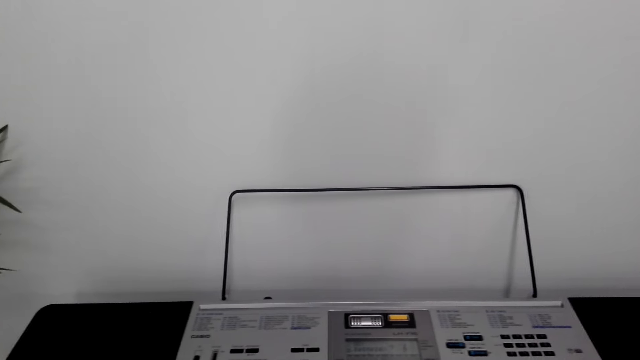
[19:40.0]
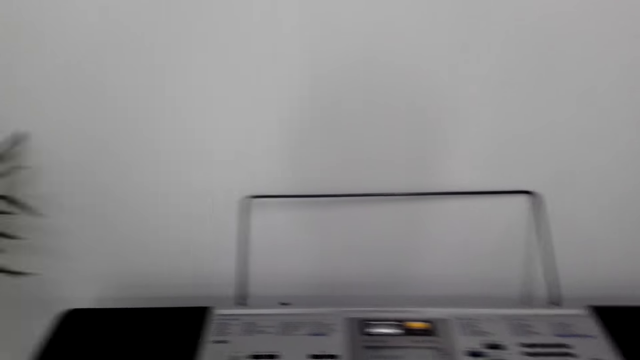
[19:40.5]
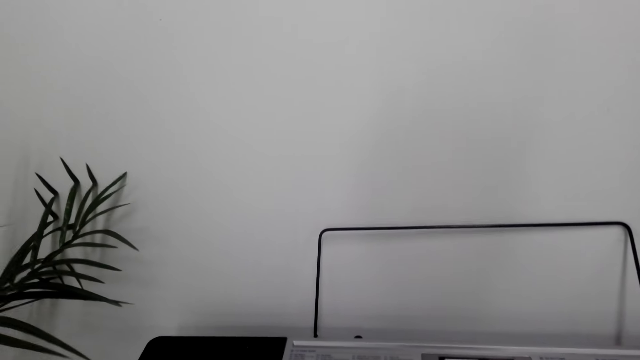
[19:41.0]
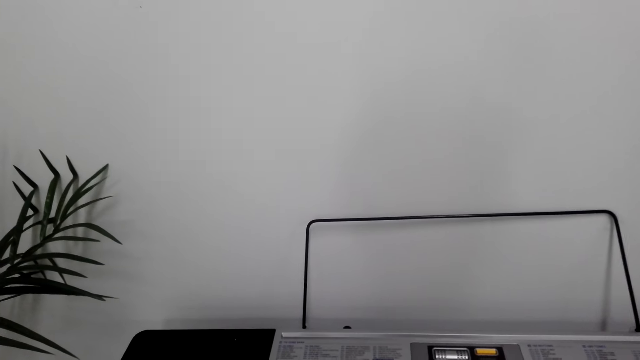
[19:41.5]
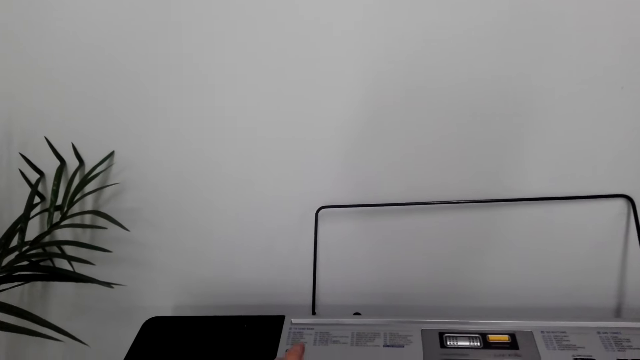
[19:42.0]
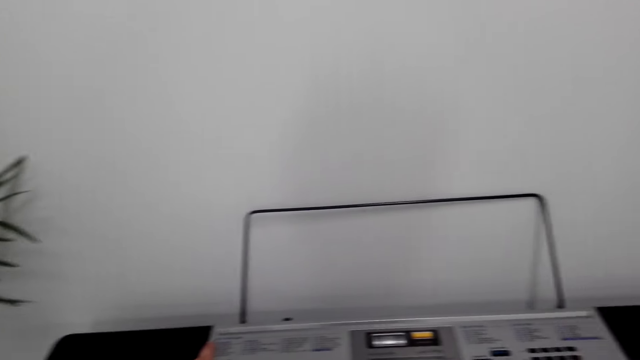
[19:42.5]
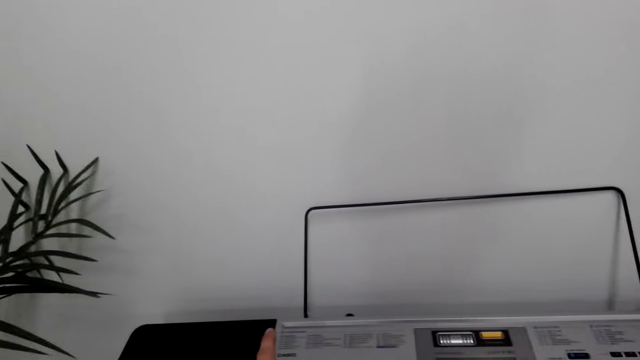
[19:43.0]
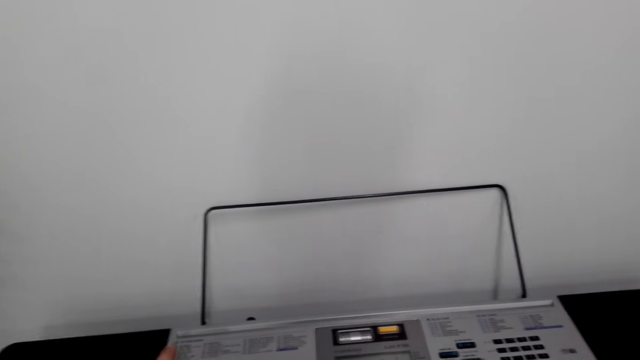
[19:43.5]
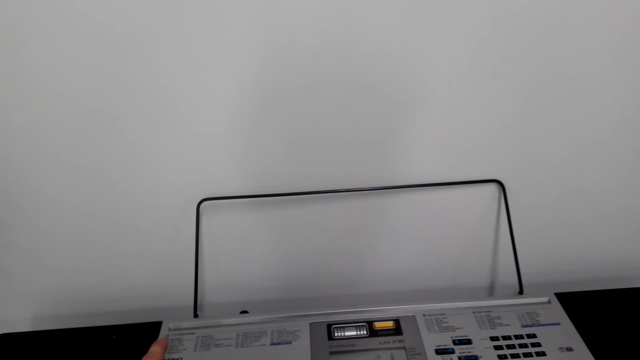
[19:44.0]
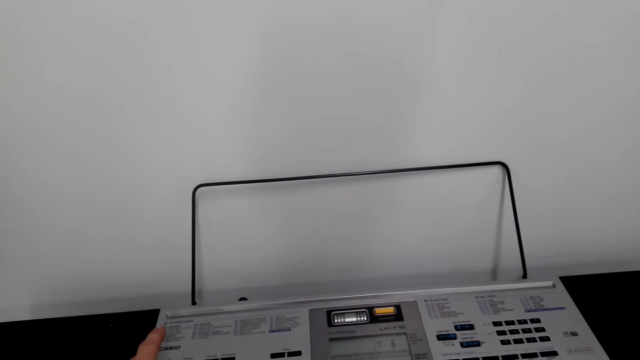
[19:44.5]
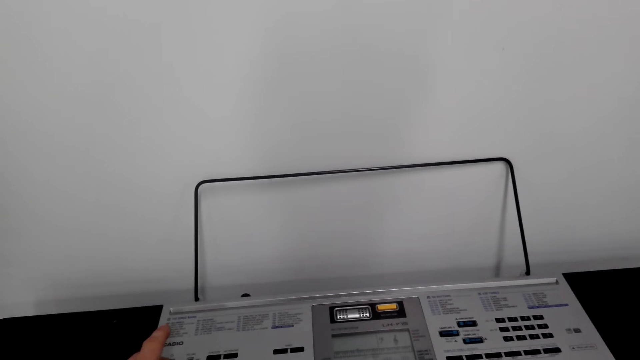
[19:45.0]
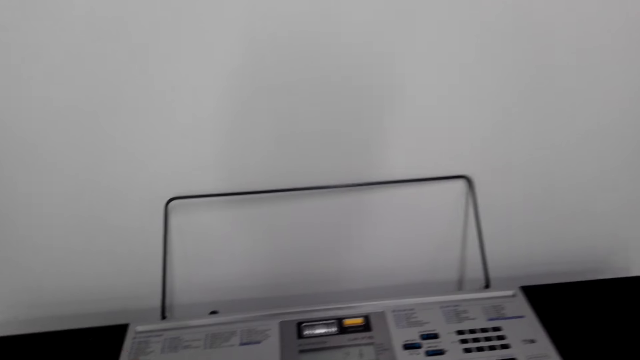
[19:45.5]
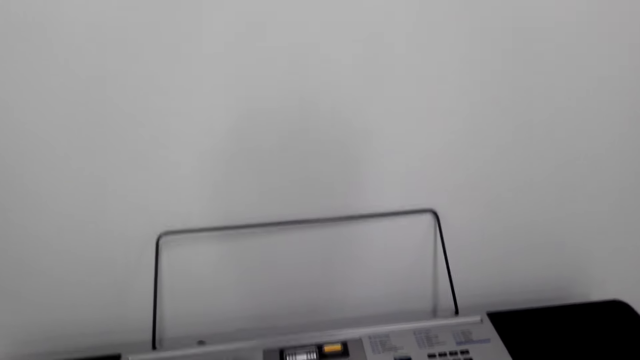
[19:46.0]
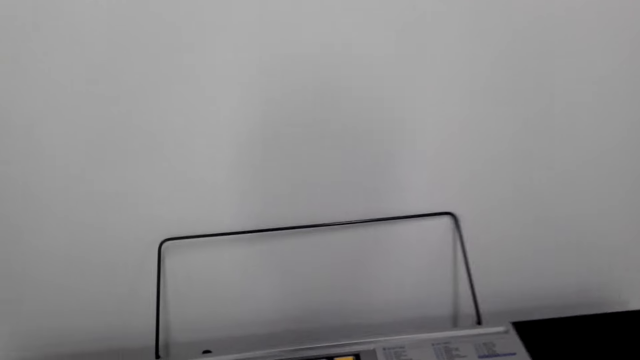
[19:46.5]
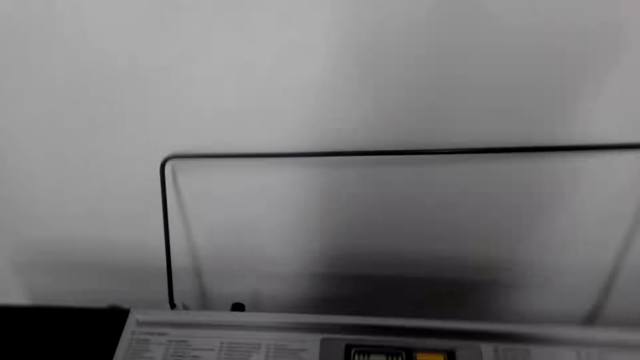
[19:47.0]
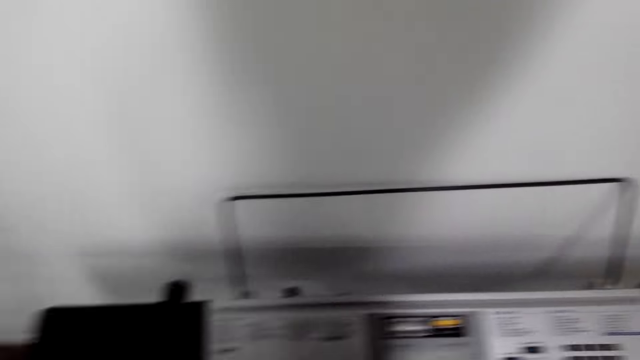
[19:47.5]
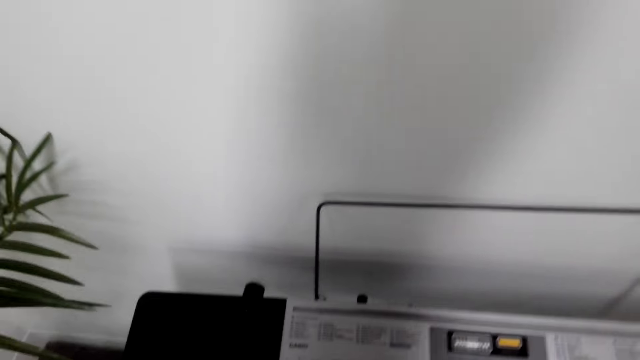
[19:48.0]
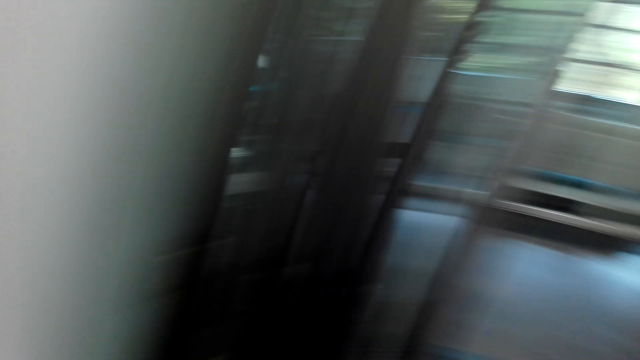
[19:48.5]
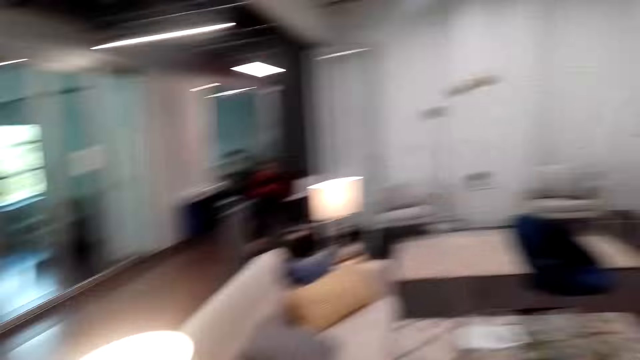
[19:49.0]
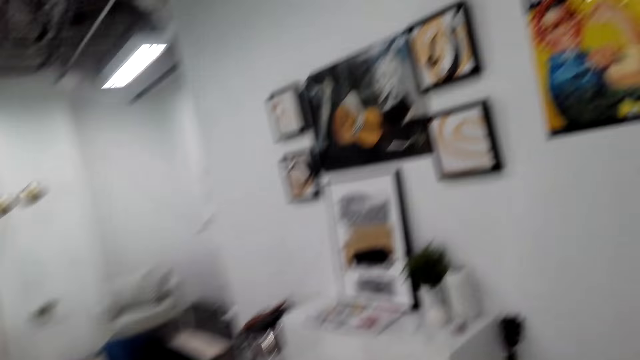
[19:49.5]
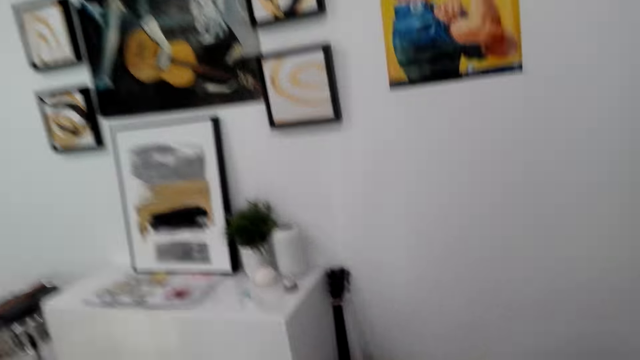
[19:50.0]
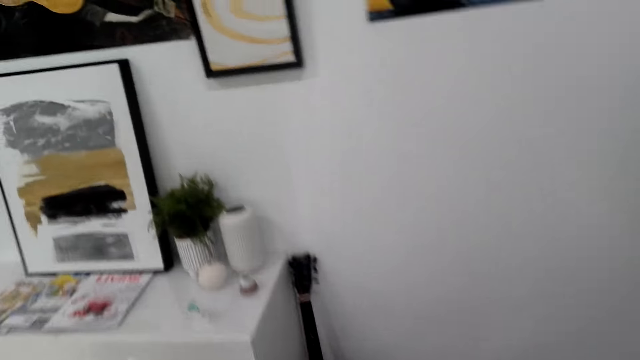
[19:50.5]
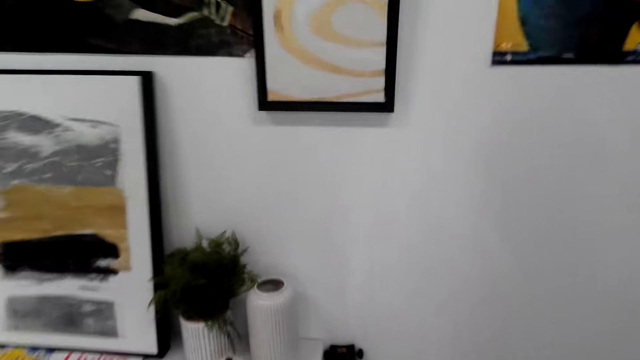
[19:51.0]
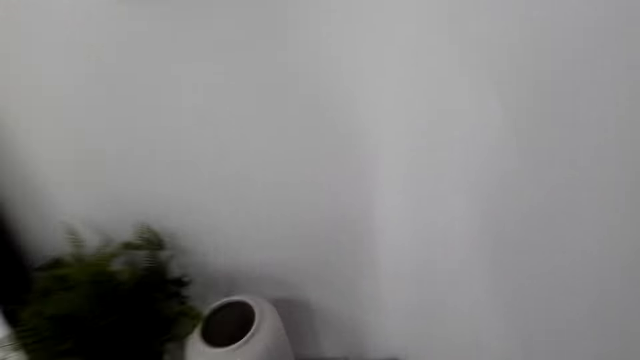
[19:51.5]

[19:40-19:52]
The camera wearer plays the piano. They stop playing the piano. They look around. They stand up. They walk around.

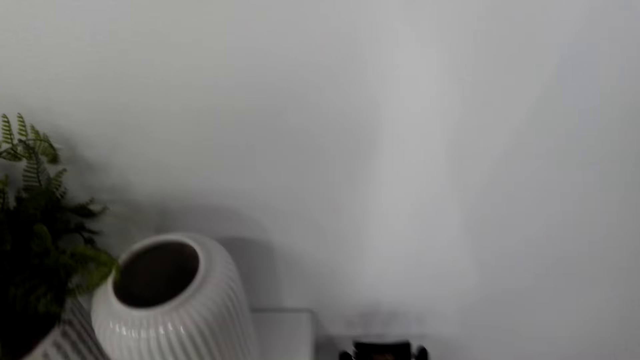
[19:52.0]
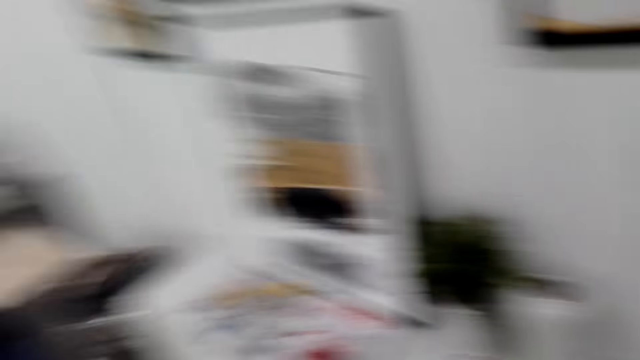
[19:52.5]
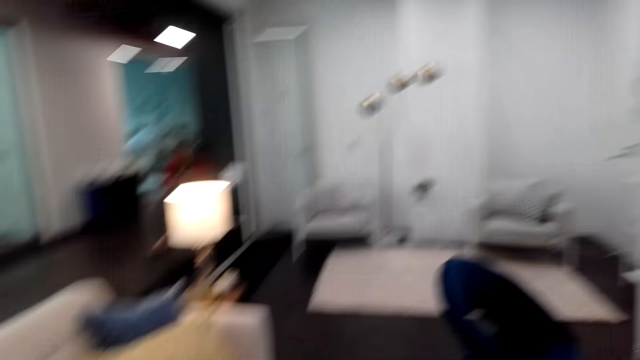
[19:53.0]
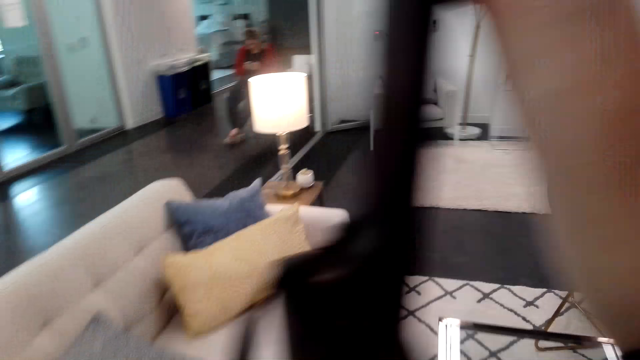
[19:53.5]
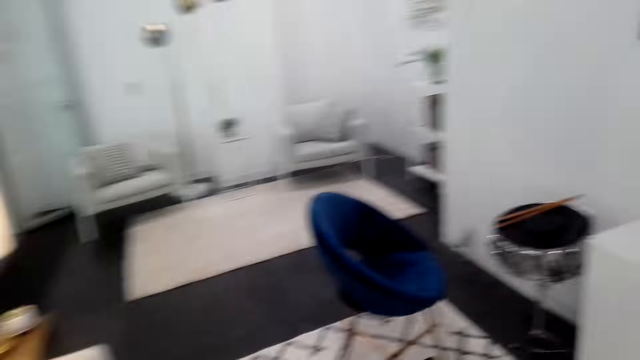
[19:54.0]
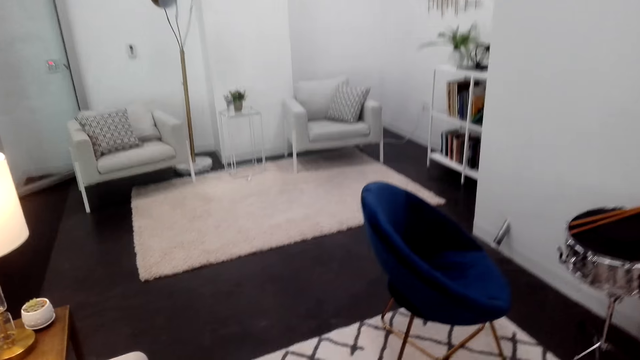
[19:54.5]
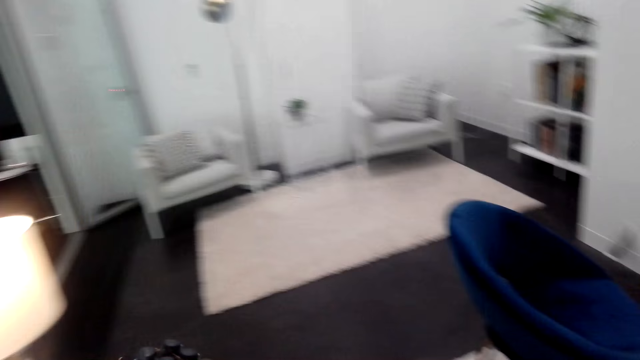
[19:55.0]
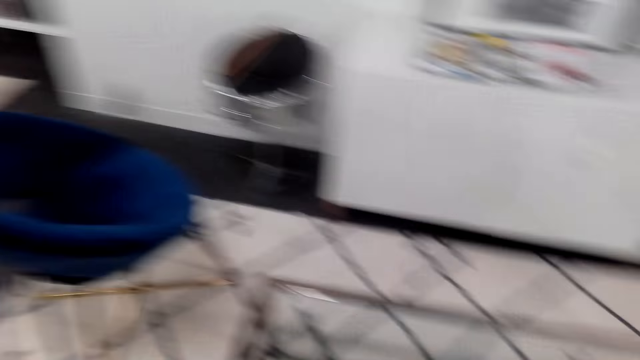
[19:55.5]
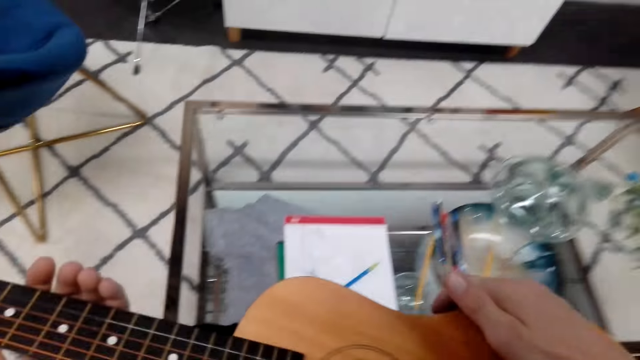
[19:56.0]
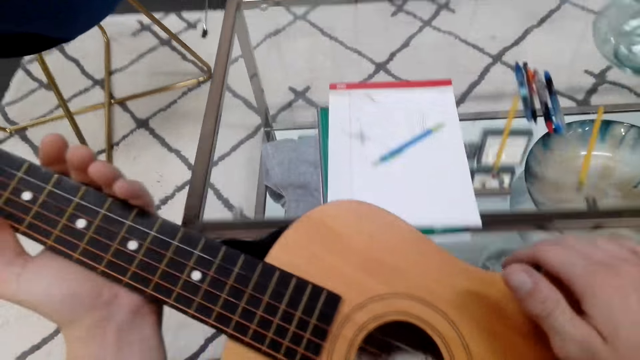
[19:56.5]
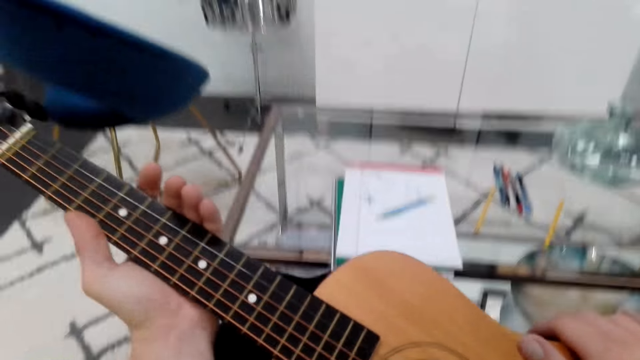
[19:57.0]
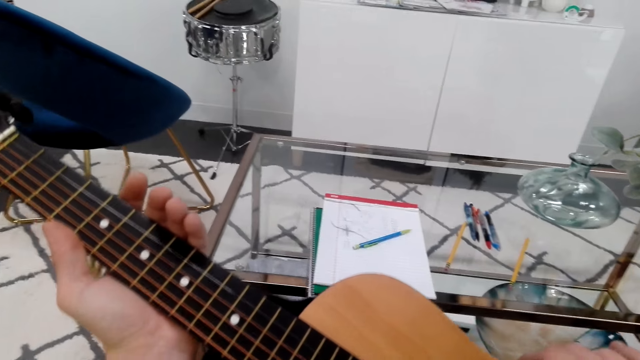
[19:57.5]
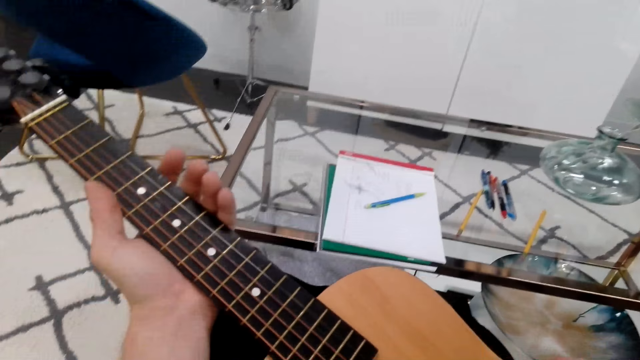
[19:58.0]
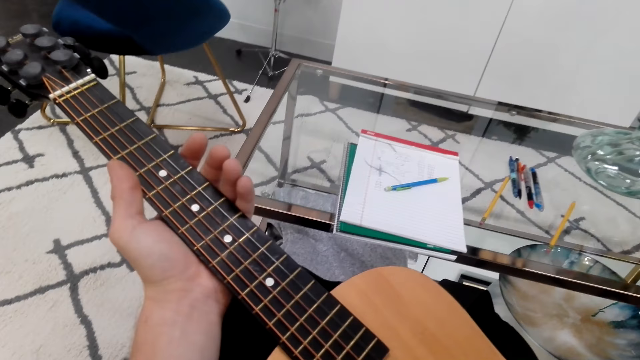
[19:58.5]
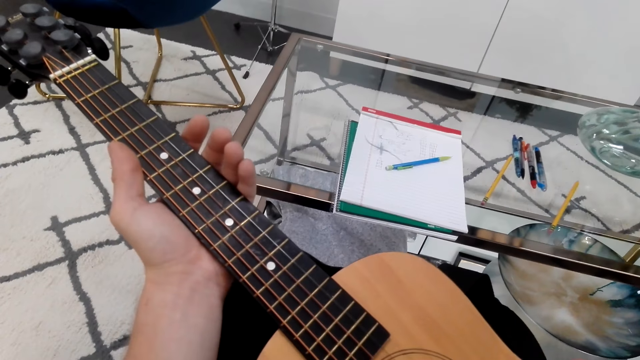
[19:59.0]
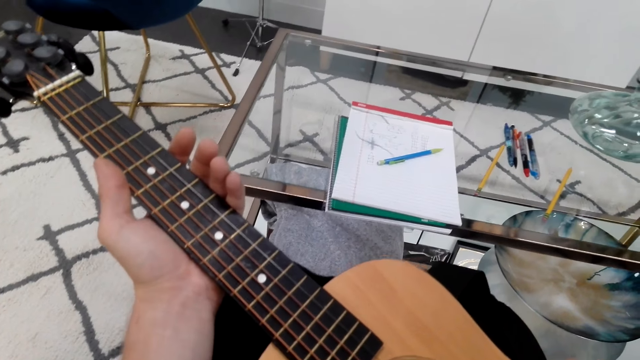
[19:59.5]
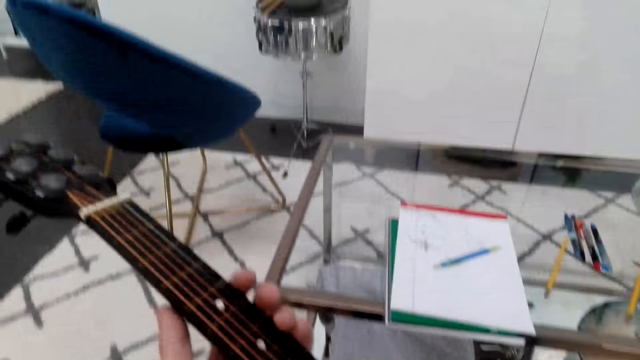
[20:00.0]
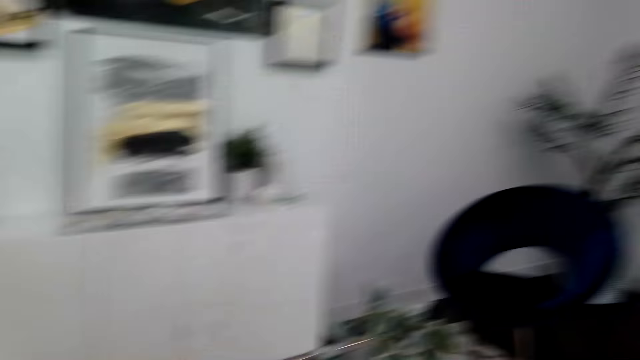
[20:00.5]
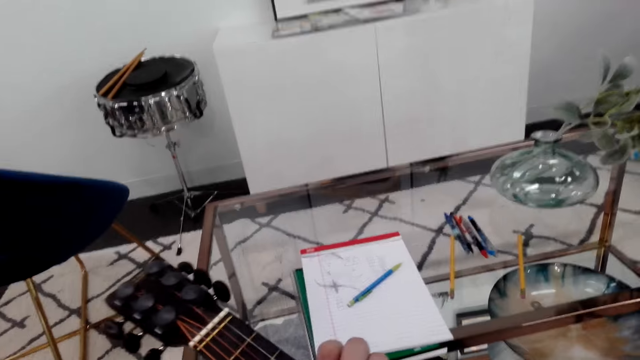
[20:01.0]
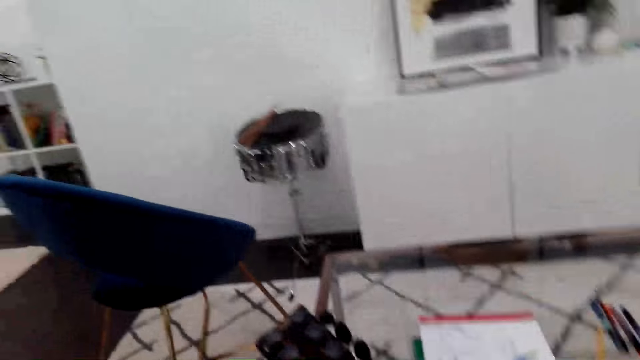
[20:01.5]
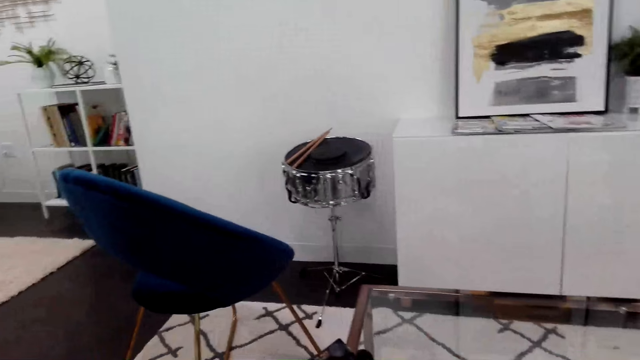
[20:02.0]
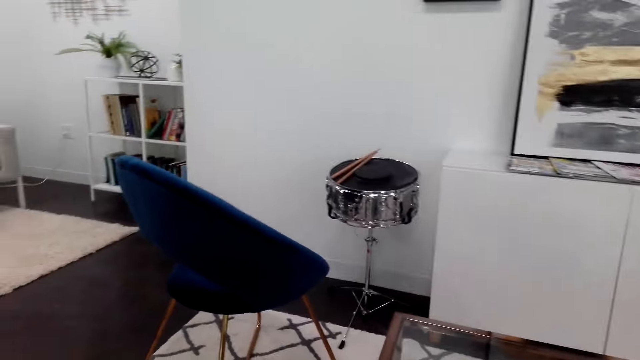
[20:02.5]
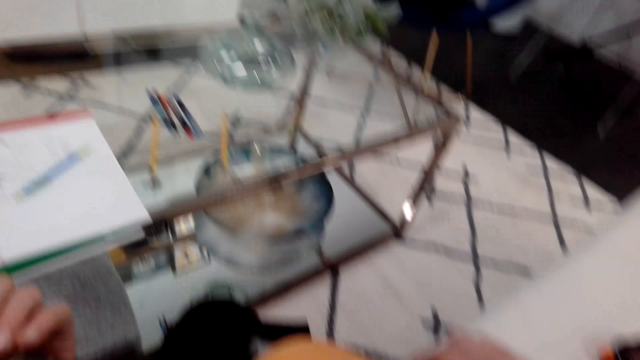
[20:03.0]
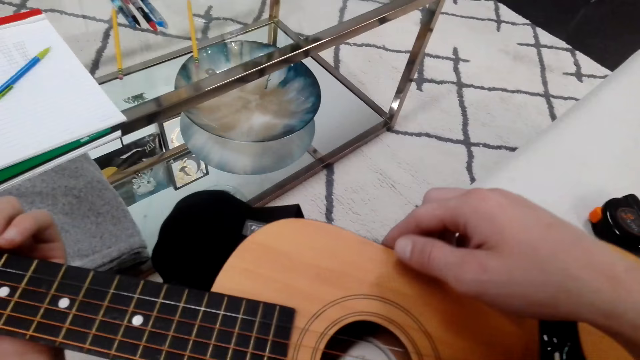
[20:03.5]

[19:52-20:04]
The camera wearer picks up the guitar. He looks around. He holds the guitar with his right hand. He raises a hand, holds clothes and puts the clothes on a couch. He walks around. He holds the guitar with both hands. He is on the guitar. He looks around. He talks and stops talking.
